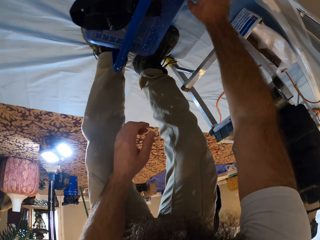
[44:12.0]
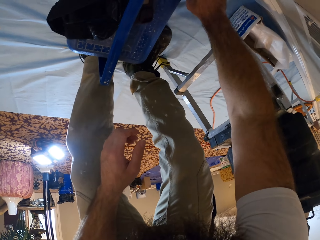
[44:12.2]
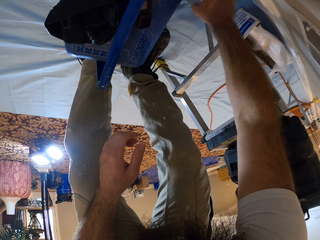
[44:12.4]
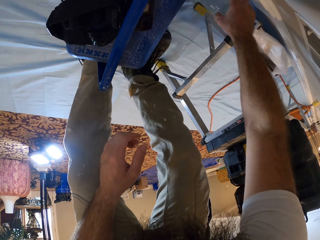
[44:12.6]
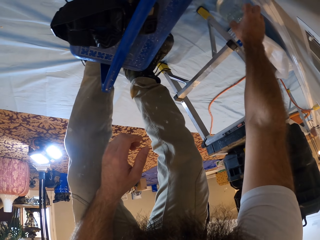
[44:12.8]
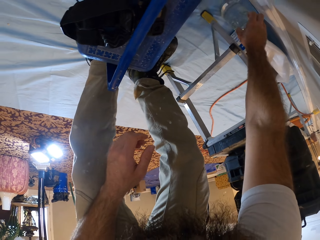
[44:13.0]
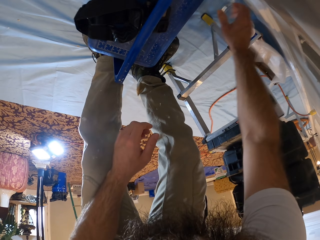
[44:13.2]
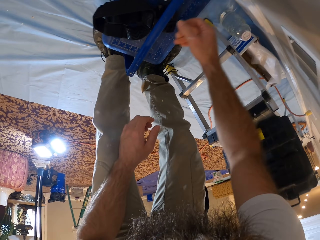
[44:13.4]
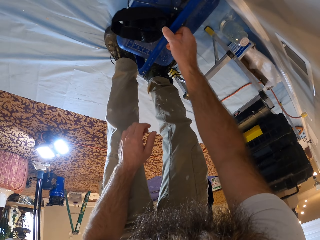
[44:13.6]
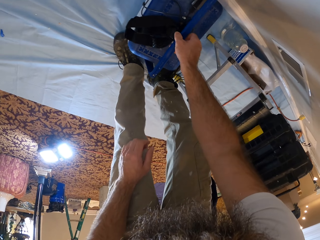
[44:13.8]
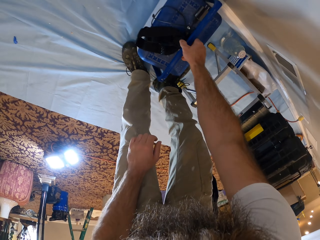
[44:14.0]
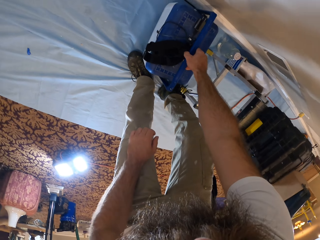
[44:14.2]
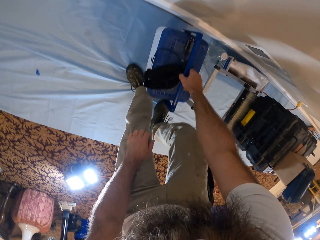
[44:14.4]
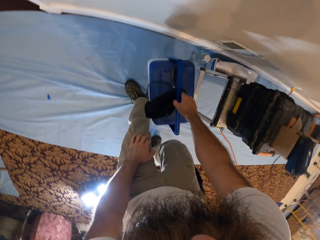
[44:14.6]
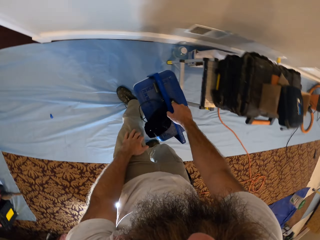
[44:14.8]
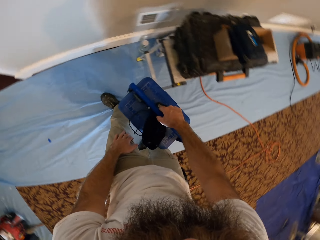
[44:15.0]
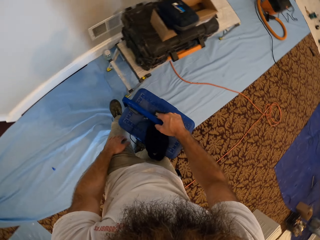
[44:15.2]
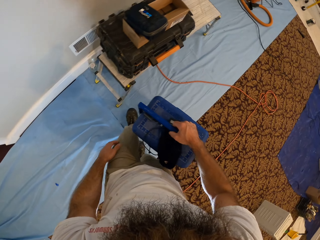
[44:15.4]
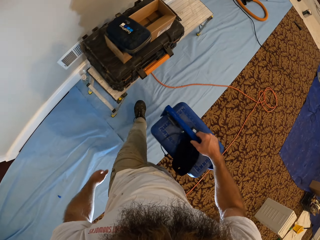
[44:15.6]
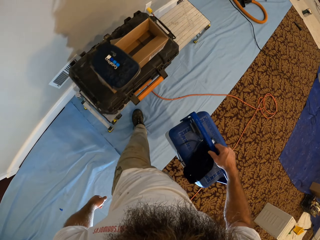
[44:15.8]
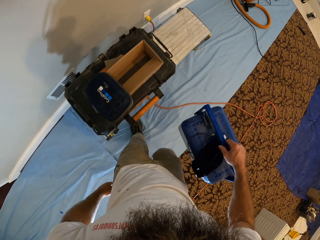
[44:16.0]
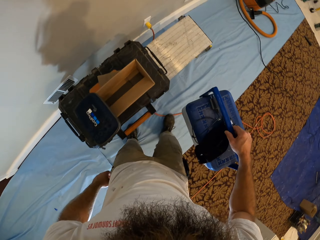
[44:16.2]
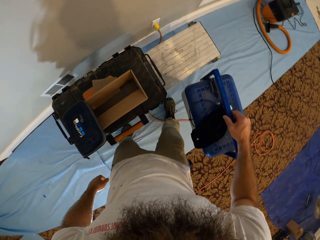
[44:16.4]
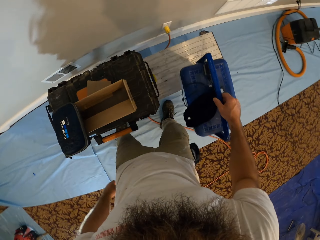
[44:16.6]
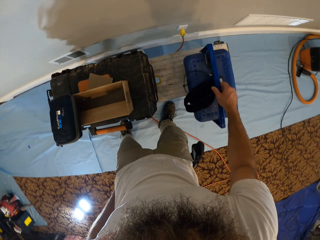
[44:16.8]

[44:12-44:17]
The camera wearer moves a bottle. They lift something.
